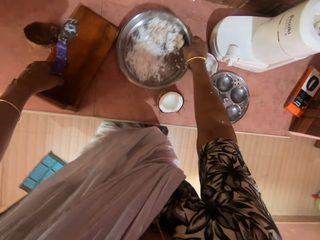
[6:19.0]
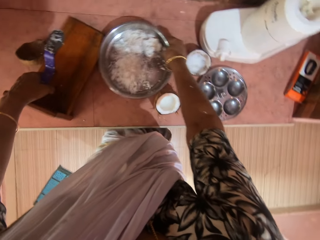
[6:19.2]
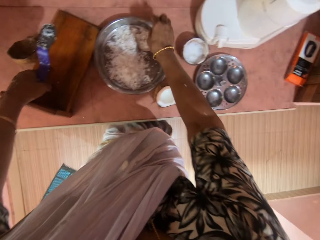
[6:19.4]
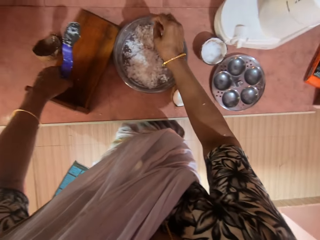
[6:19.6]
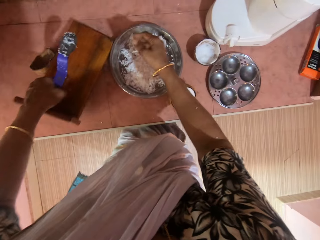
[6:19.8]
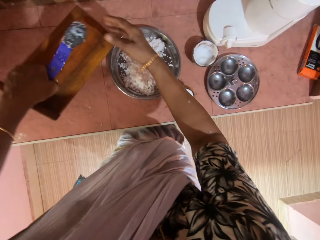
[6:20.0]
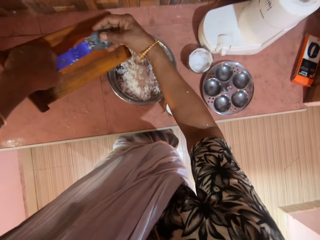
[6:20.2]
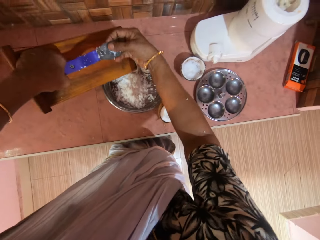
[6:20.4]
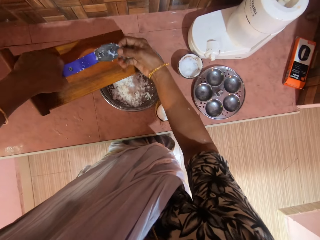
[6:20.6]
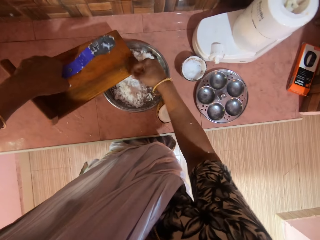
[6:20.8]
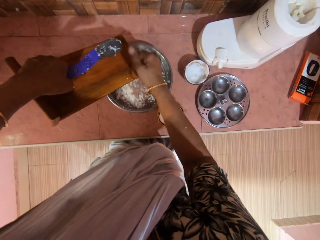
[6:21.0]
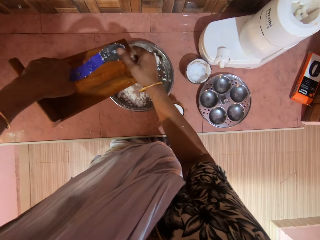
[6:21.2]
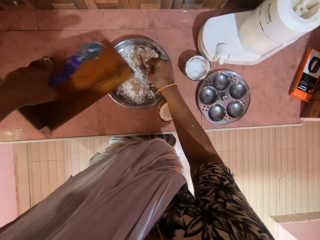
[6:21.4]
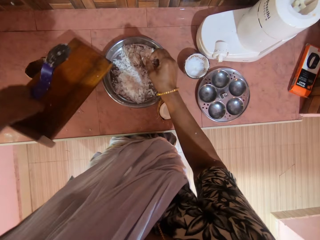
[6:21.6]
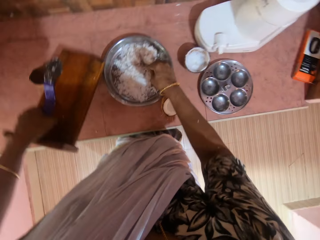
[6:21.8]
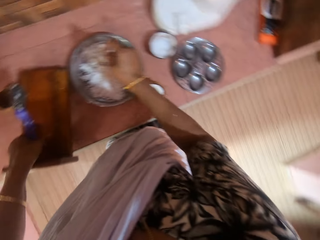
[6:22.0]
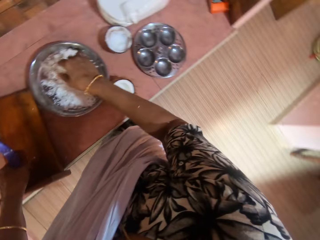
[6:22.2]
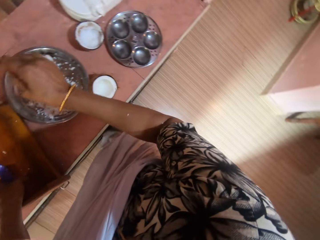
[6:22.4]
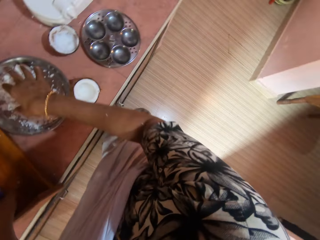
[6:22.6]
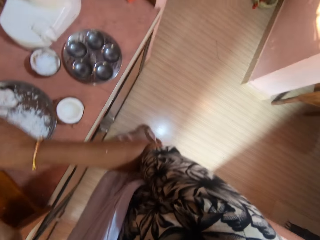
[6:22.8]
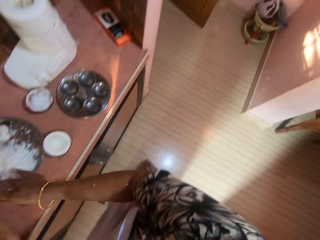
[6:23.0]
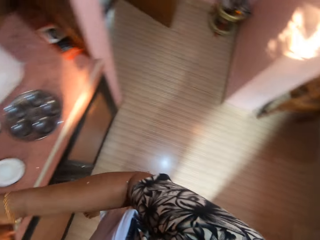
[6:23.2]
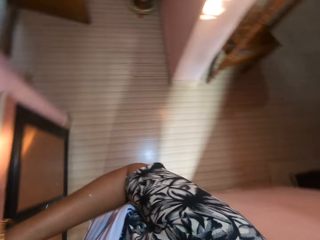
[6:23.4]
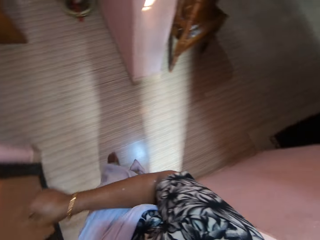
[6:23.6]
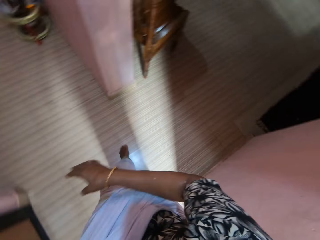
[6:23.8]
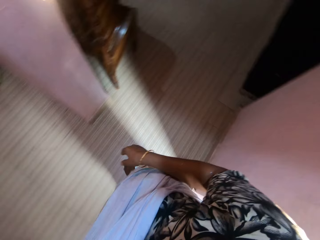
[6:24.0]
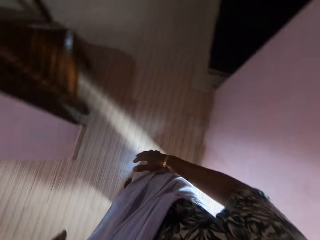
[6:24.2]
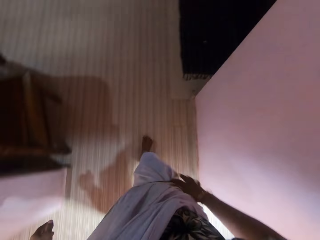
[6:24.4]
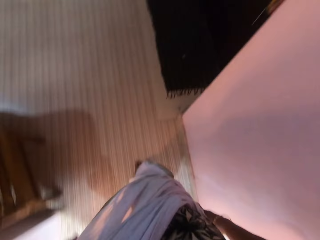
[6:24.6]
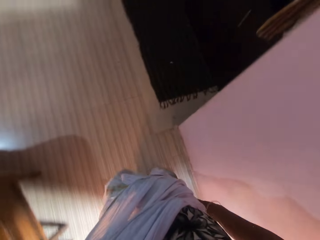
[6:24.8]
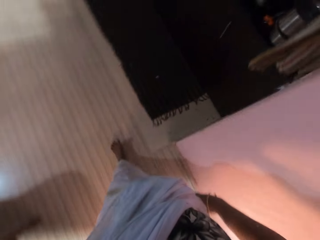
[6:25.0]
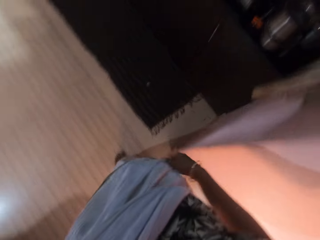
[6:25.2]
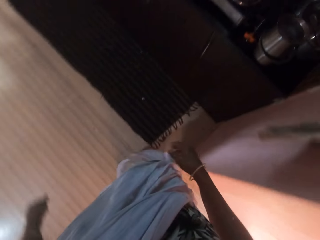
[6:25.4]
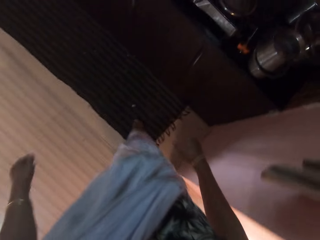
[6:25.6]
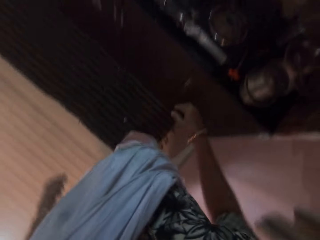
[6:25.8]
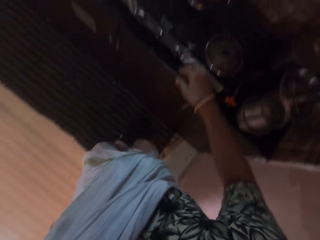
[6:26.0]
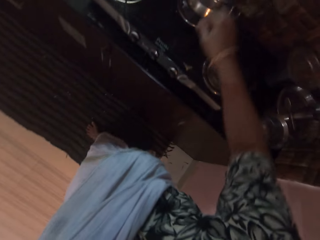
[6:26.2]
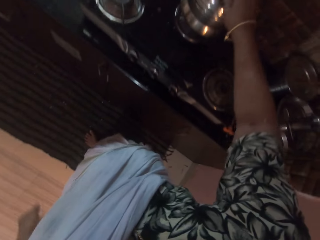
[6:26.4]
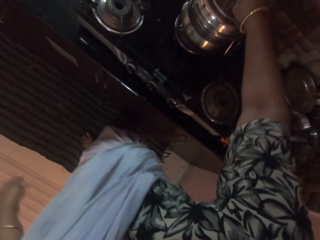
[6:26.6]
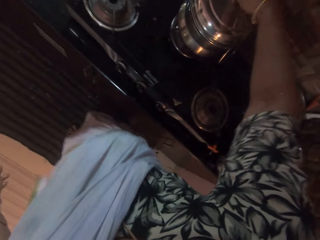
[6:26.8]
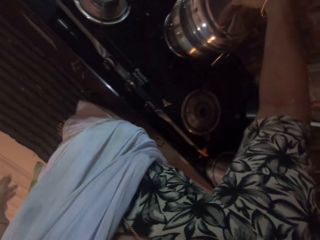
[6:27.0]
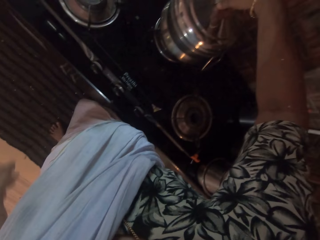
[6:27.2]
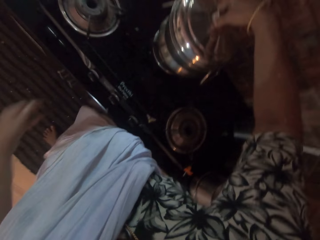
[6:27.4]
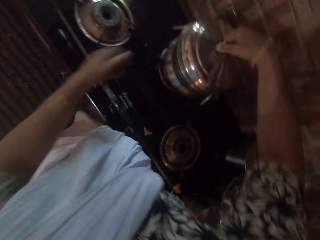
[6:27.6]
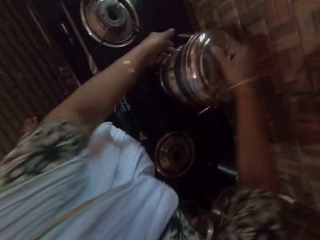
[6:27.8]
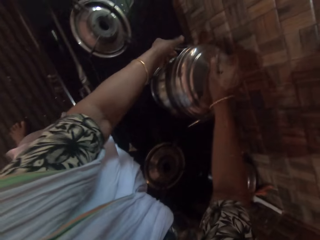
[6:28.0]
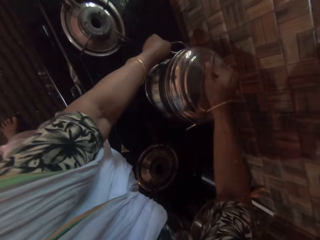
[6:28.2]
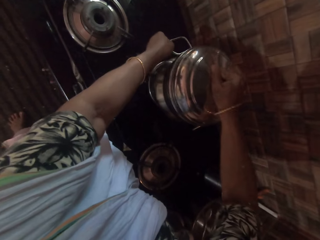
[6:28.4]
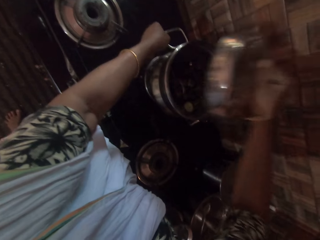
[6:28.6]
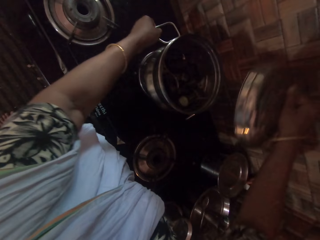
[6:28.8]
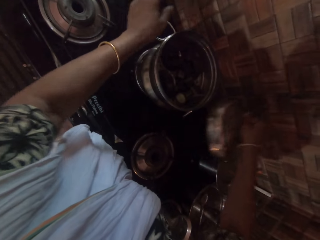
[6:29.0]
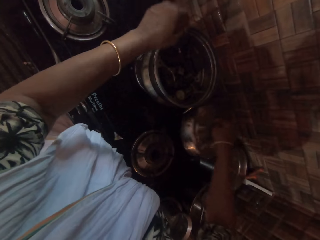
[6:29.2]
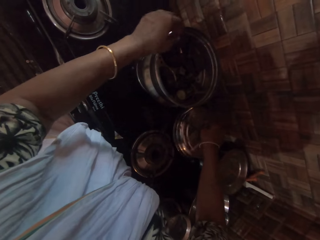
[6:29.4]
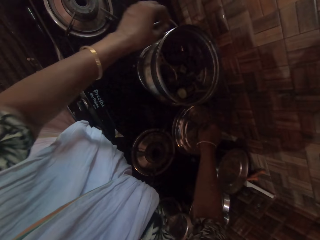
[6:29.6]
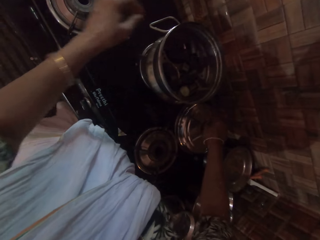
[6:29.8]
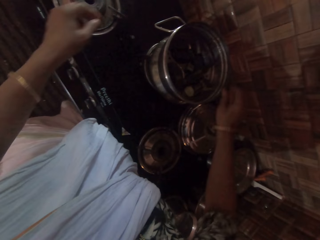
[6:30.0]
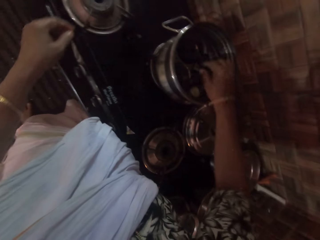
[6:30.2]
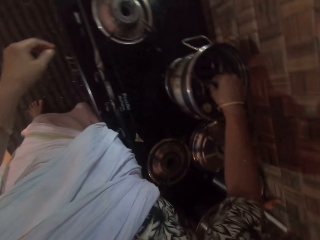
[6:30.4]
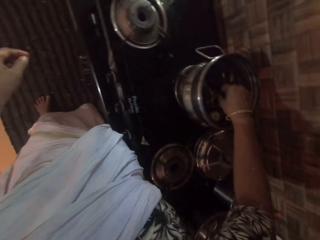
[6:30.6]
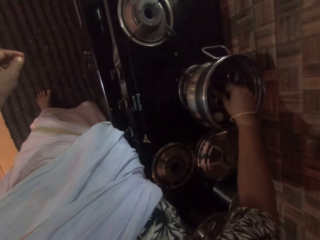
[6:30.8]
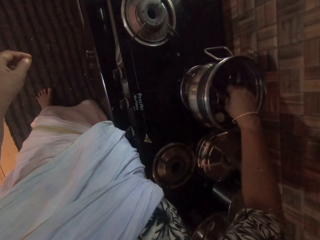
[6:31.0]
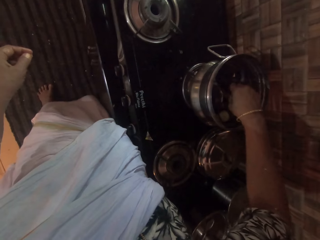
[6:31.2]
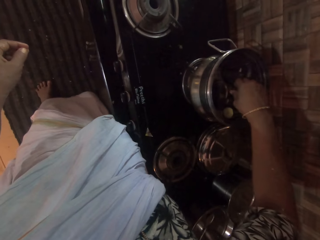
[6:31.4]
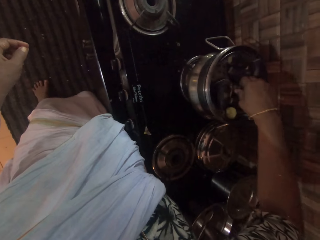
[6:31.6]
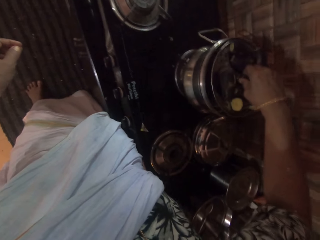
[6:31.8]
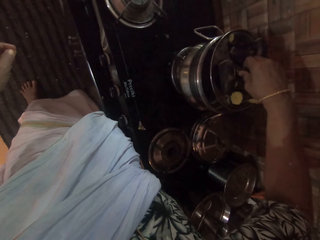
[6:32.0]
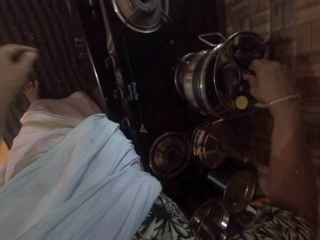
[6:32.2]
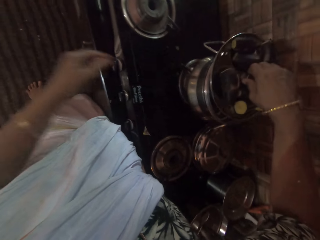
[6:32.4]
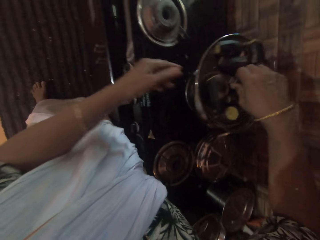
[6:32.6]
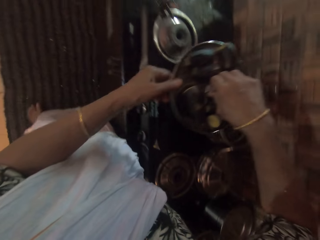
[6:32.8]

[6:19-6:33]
The camera wearer drops the bowl in her right hand on the table. She lifts the grater on the table with her left hand. She removes the coconut on the grater in her left hand into the bowl on the table with her right hand. She does this repeatedly. She drops the grater in her left hand on the table. She shakes off the coconut on her right hand into the bowl on the table. She walks towards a gas cooker in the kitchen. She places her right hand on a pot on the gas cooker in the kitchen. She places her left hand on the pot on the gas cooker in the kitchen. She opens the pot on the gas cooker in the kitchen with her right hand. She drops a cover in her right hand on the table. She removes a strainer from the pot on the gas cooker in the kitchen with her right hand. She picks up a lid from the cooking pot.

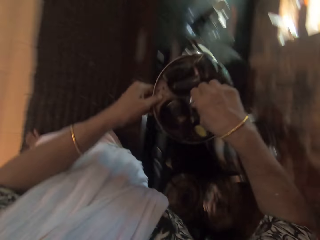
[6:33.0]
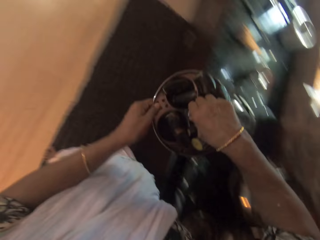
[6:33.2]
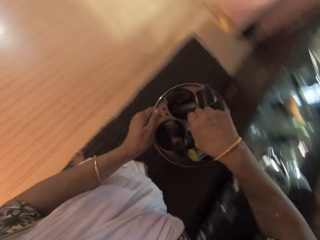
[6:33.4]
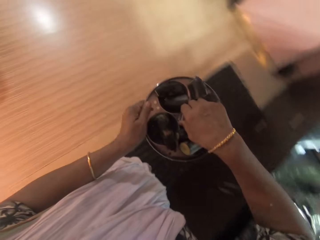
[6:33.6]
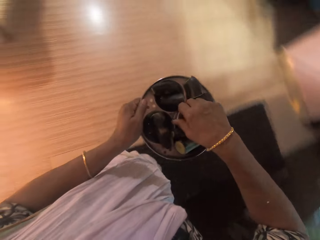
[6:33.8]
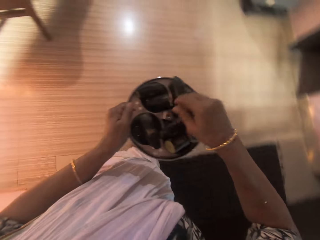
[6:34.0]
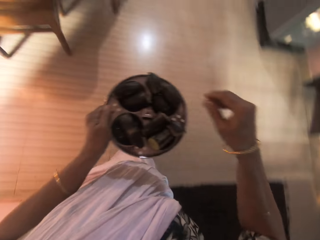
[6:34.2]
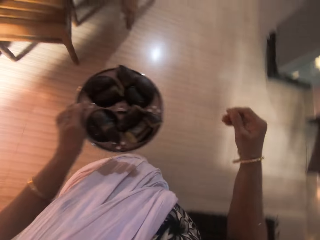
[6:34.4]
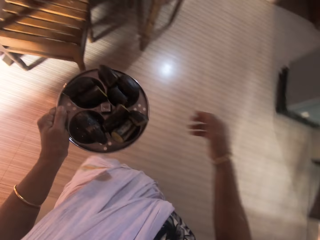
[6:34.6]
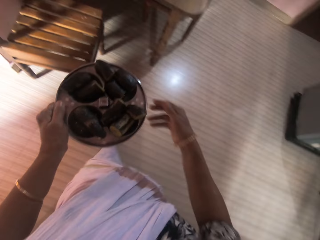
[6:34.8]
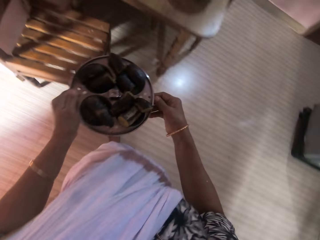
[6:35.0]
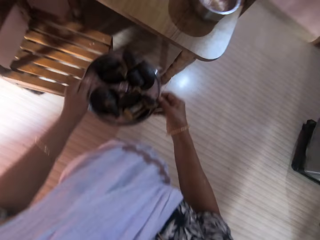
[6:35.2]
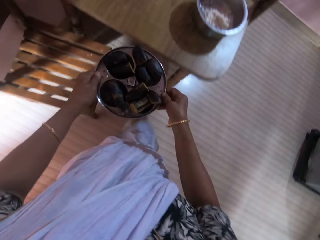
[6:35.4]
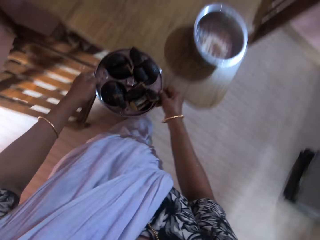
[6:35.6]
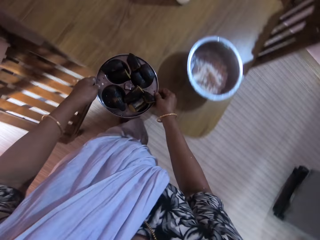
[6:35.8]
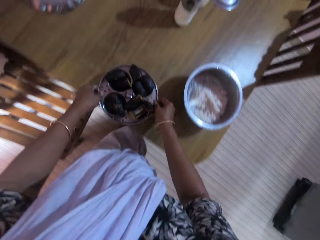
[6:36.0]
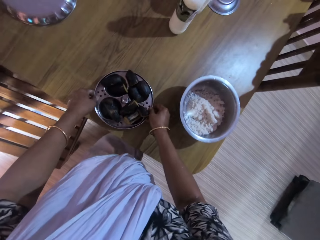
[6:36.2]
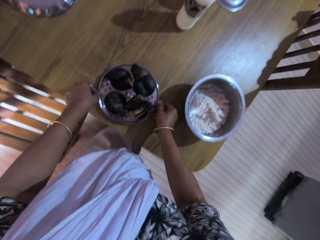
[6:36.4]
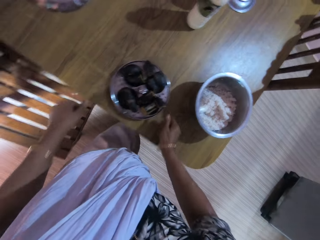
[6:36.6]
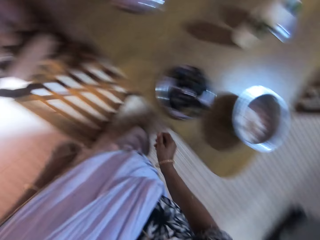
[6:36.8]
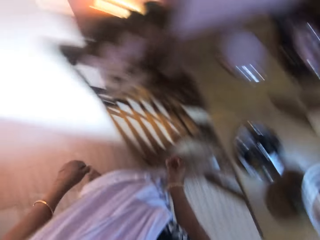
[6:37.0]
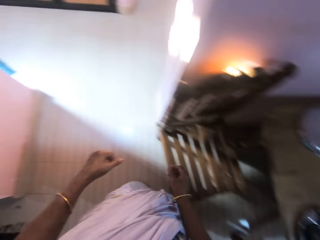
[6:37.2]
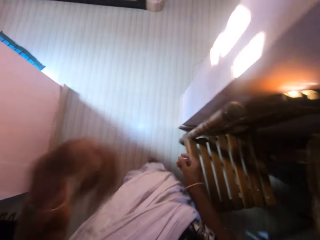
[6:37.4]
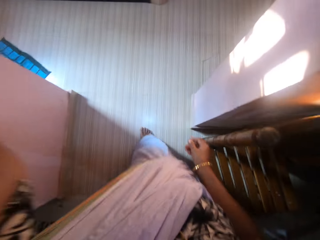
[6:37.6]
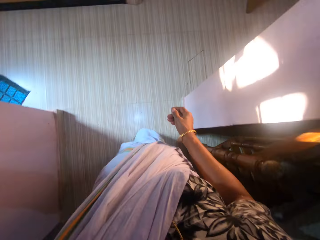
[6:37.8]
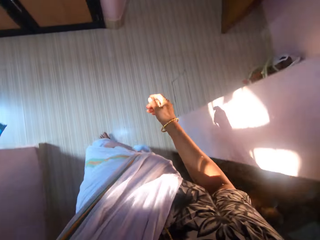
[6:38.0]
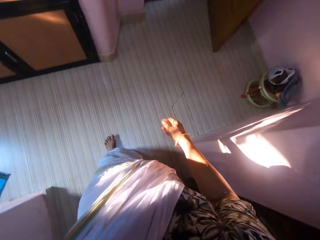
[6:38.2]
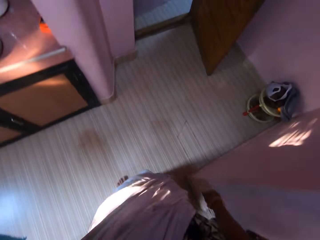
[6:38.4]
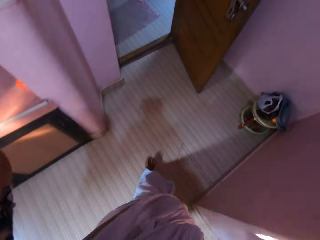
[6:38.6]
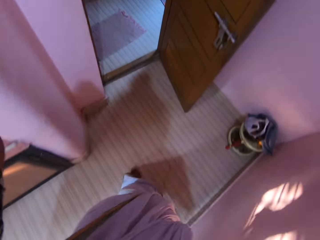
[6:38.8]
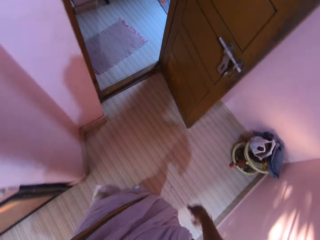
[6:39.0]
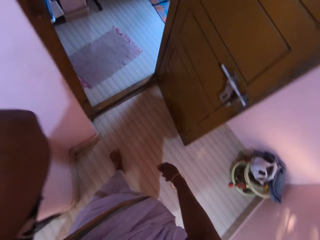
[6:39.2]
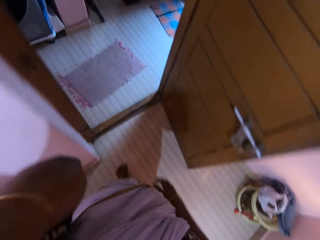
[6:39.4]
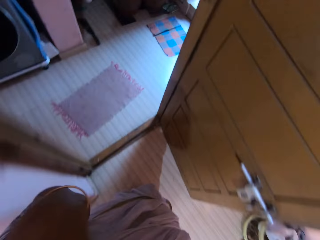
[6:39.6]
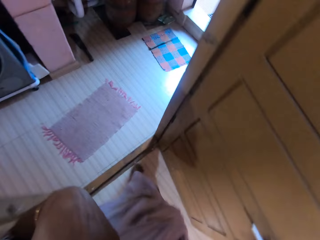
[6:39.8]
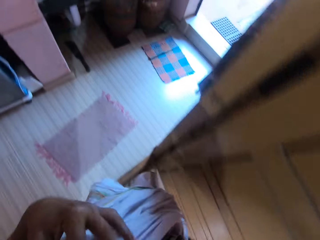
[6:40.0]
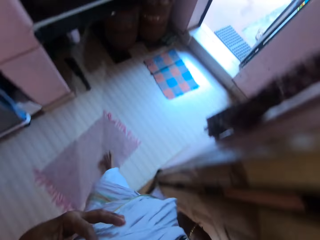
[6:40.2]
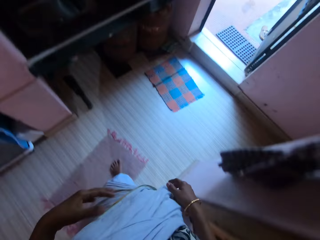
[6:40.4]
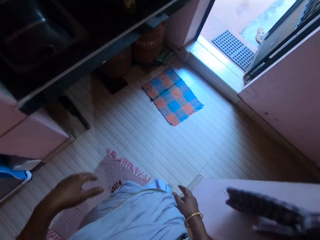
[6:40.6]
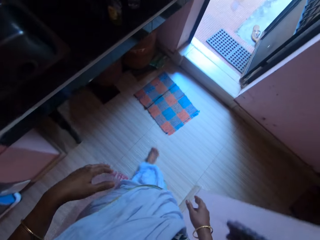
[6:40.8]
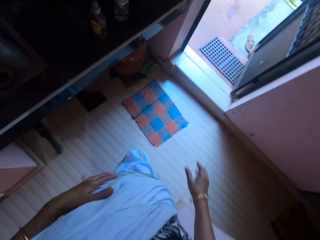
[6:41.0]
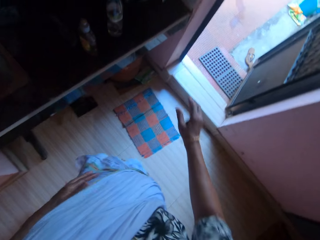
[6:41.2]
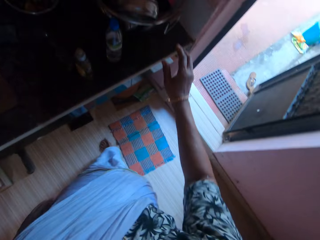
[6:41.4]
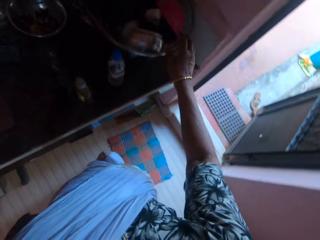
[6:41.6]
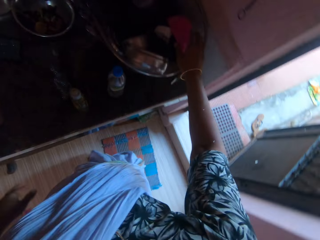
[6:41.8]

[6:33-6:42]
The camera wearer holds the strainer with both hands. She removes her right hand from the strainer. She walks around a room. She holds the strainer with both hands. She places the strainer in her hands on the table. She walks towards a room.
